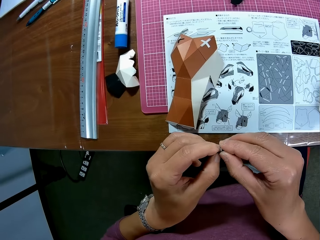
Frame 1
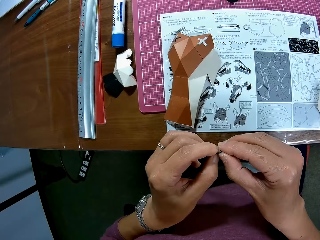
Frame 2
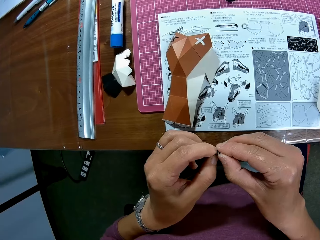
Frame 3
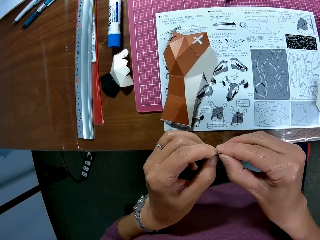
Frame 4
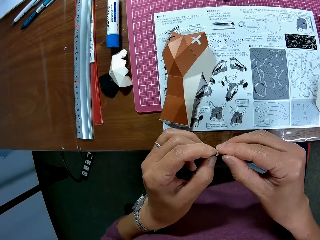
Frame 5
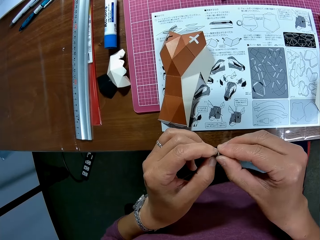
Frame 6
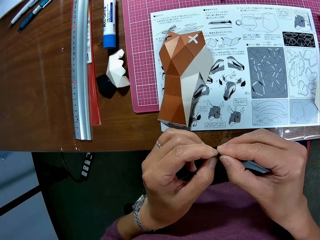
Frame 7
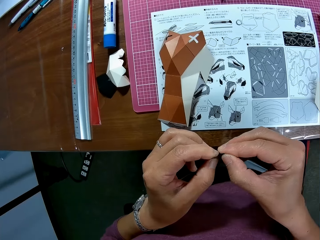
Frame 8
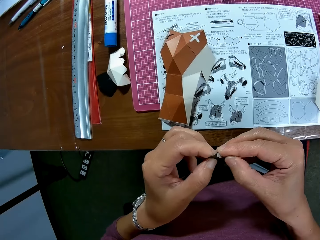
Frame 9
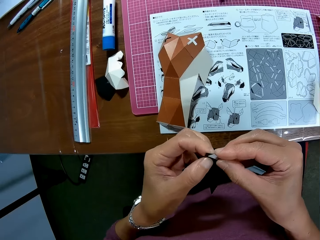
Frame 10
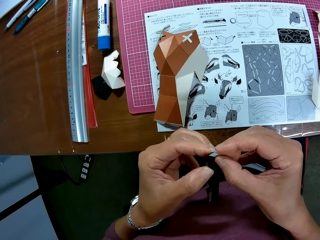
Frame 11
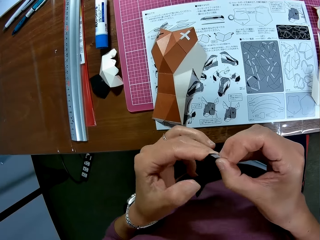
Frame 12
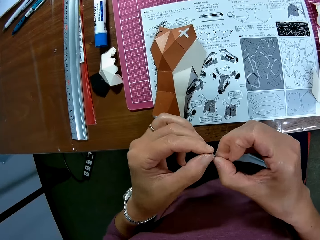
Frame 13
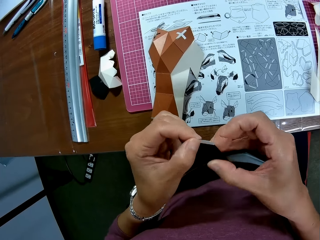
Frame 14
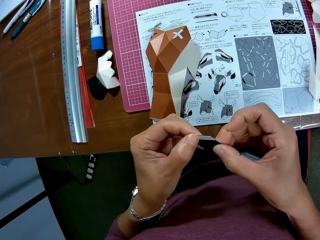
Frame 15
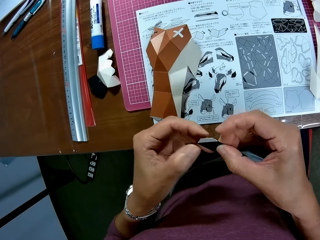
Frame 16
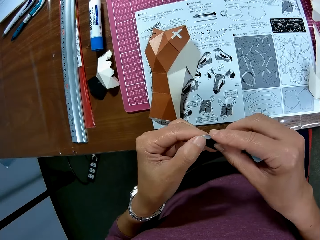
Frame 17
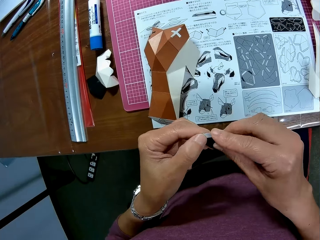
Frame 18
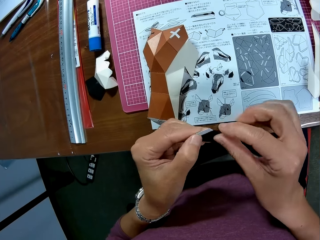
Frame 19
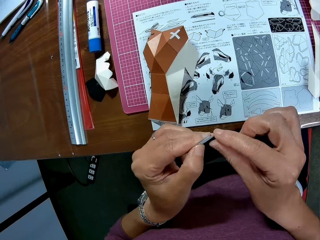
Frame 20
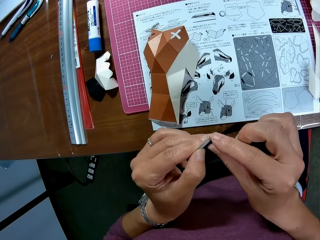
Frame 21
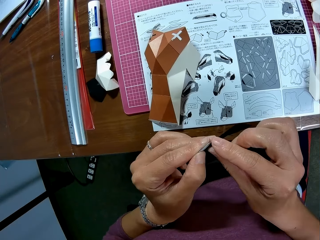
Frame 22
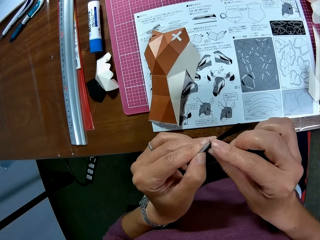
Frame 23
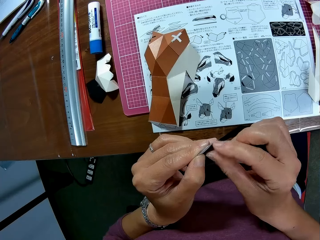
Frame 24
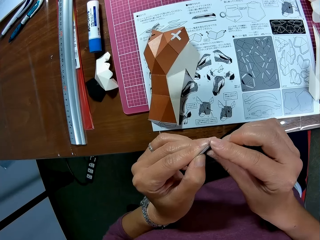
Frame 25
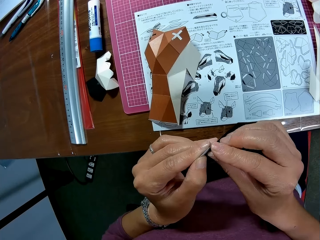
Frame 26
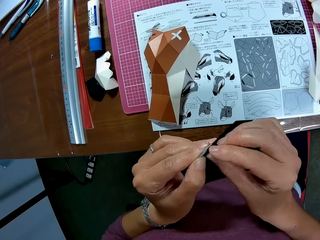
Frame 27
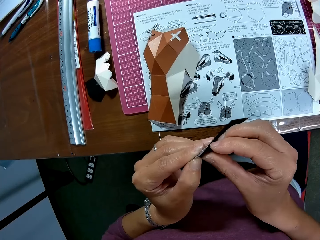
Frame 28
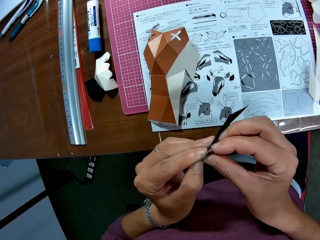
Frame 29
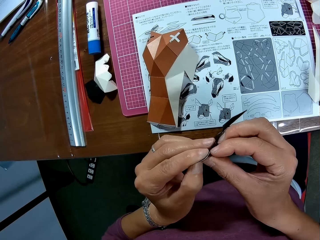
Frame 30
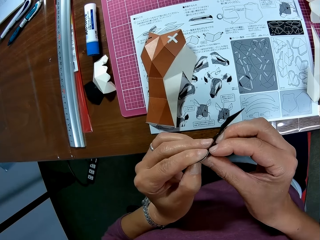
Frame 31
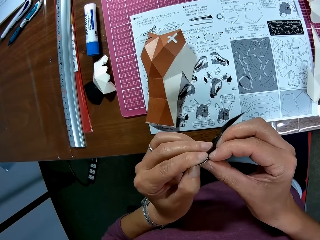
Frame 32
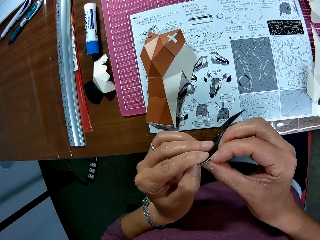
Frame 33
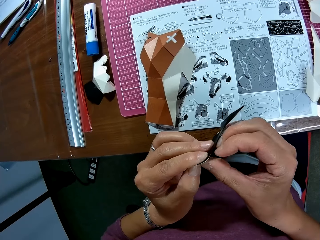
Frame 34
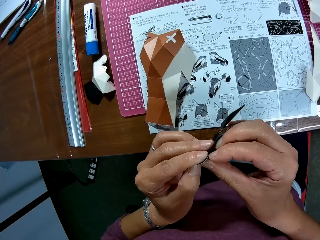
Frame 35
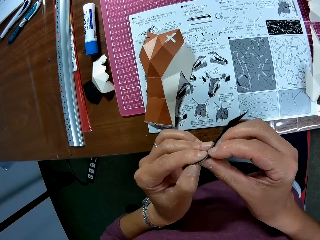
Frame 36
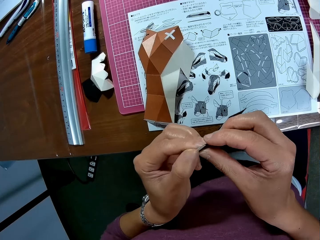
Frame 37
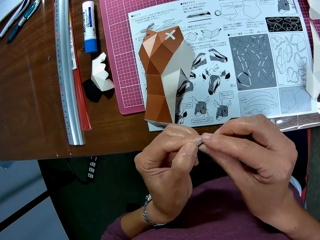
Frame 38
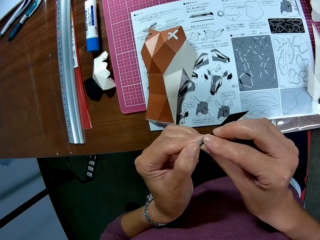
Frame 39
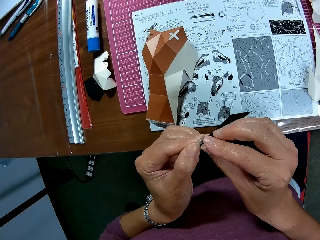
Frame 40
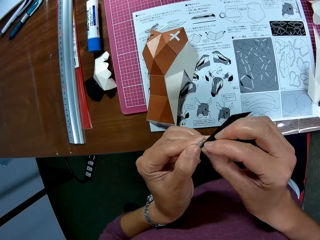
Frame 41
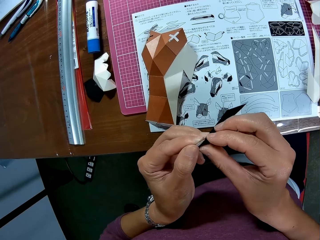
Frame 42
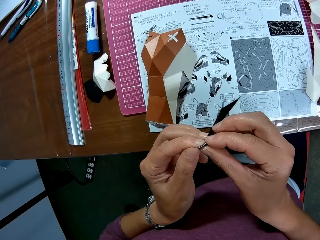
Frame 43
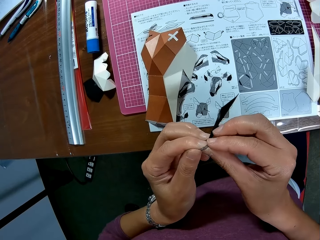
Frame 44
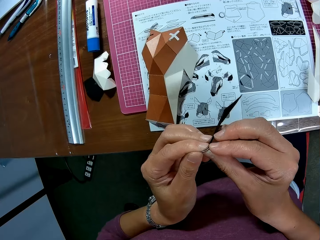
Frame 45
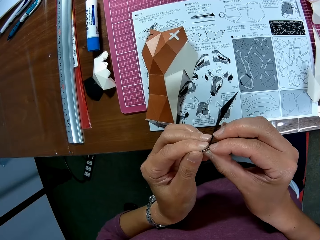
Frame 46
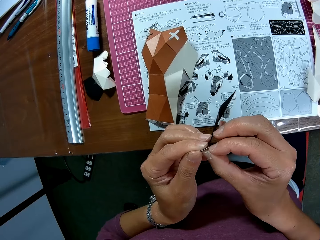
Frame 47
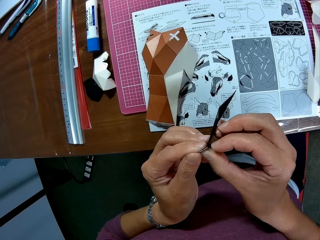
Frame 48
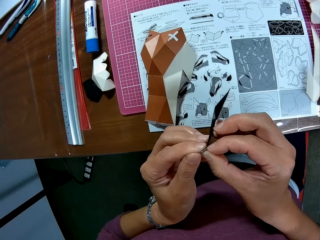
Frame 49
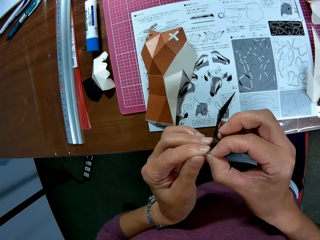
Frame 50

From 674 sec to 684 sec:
The camera wearer removes a paper tape from the paper craft.

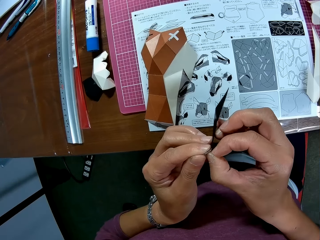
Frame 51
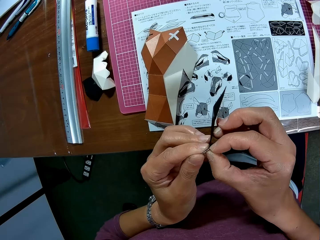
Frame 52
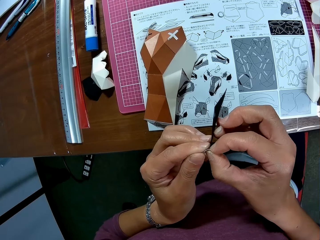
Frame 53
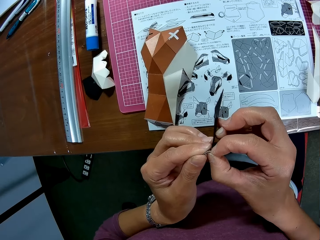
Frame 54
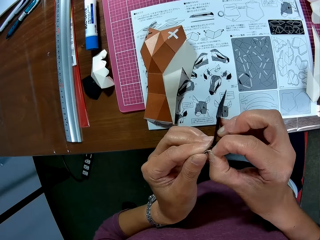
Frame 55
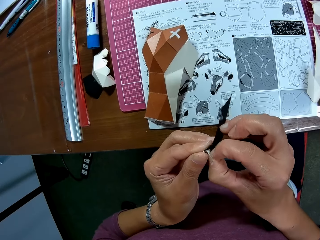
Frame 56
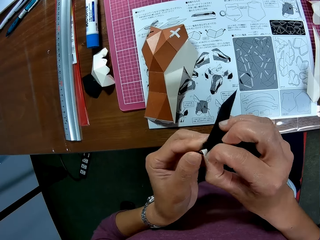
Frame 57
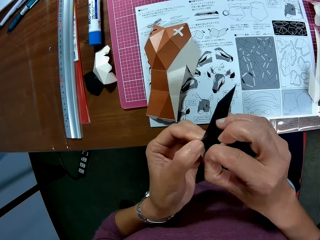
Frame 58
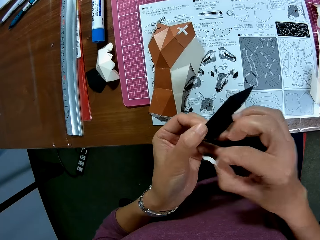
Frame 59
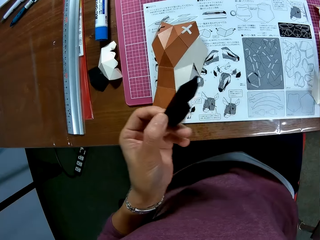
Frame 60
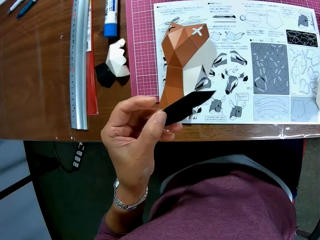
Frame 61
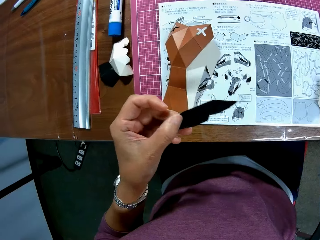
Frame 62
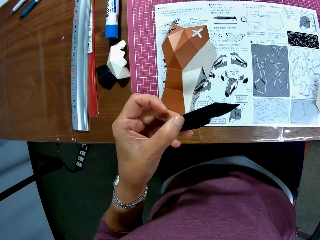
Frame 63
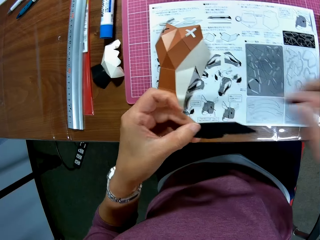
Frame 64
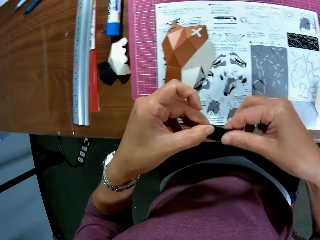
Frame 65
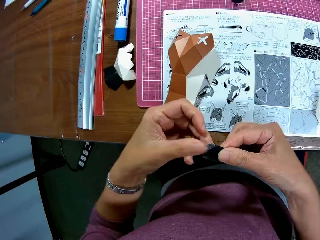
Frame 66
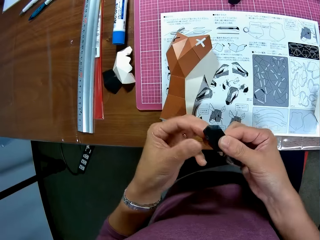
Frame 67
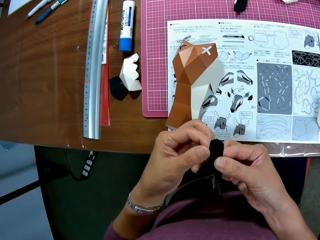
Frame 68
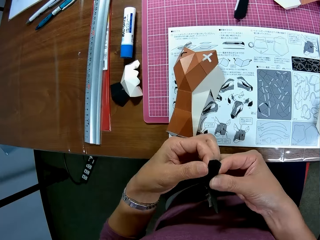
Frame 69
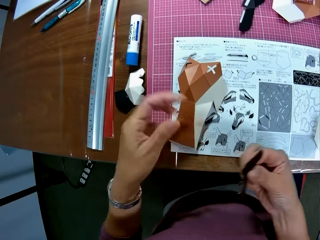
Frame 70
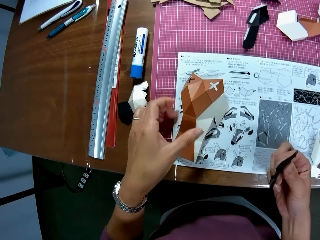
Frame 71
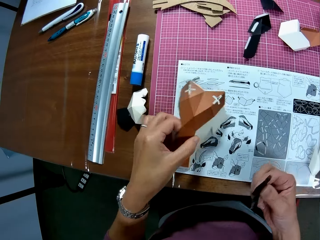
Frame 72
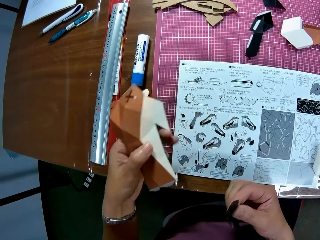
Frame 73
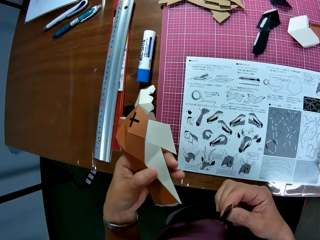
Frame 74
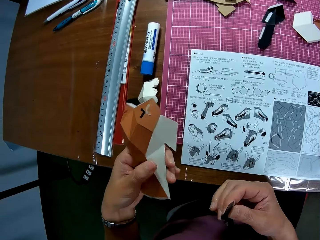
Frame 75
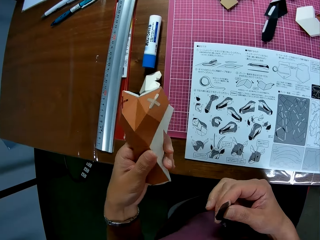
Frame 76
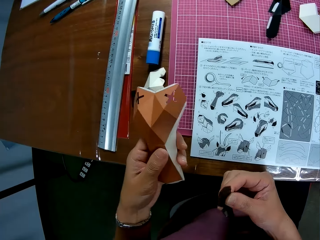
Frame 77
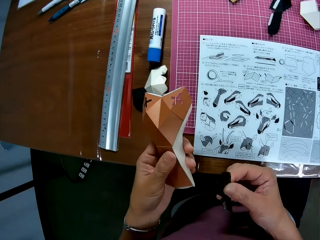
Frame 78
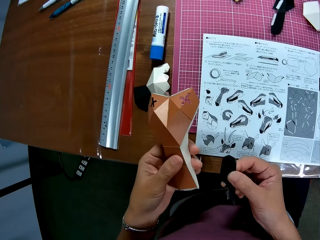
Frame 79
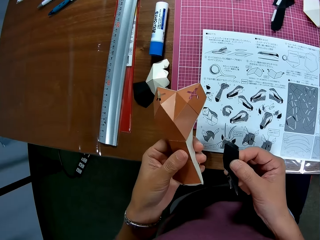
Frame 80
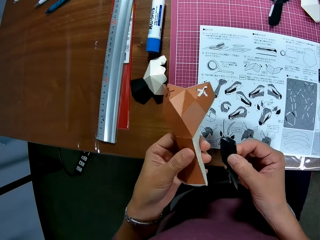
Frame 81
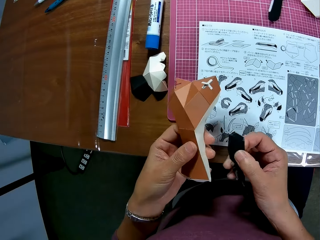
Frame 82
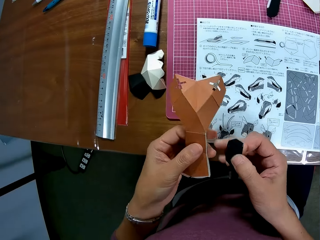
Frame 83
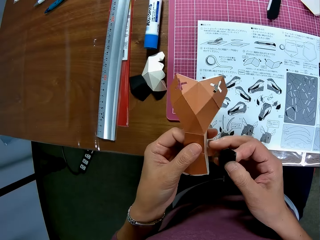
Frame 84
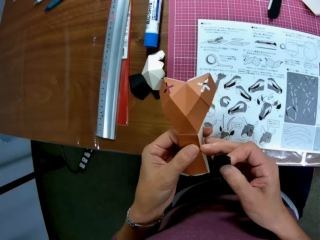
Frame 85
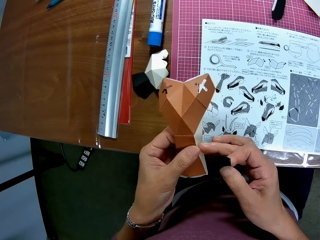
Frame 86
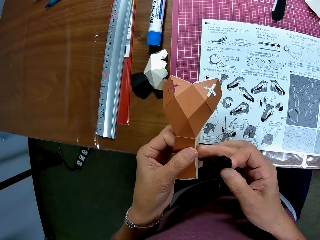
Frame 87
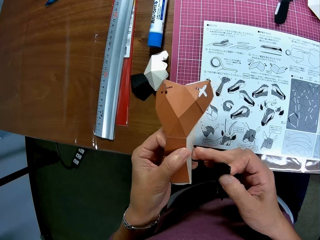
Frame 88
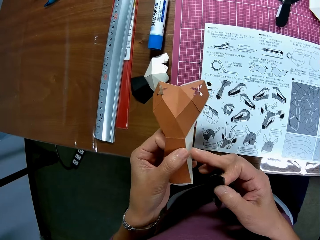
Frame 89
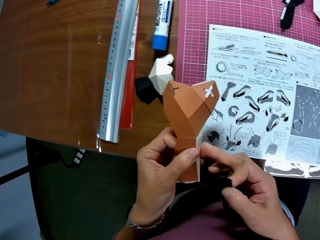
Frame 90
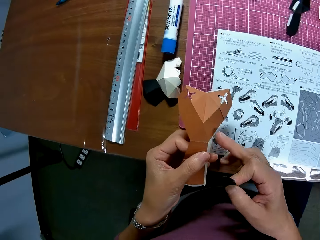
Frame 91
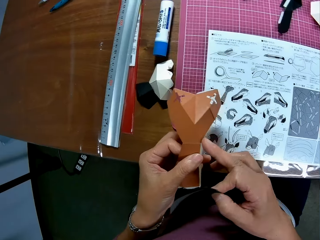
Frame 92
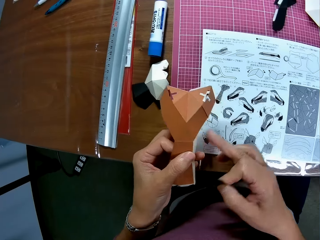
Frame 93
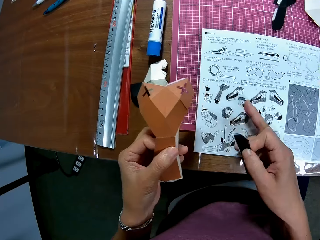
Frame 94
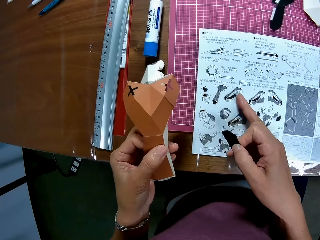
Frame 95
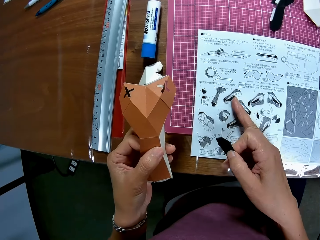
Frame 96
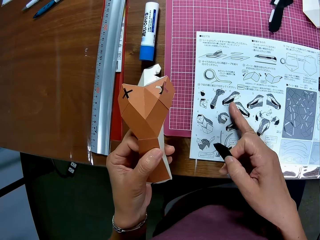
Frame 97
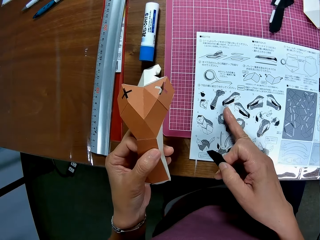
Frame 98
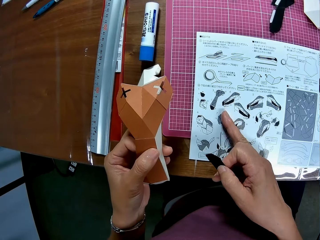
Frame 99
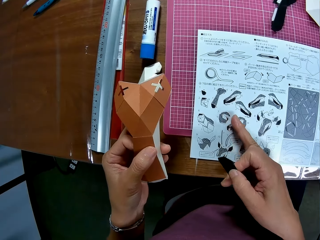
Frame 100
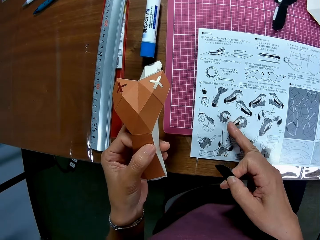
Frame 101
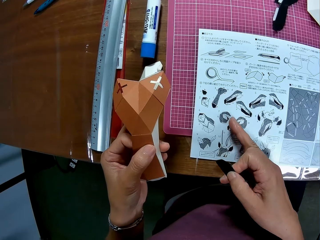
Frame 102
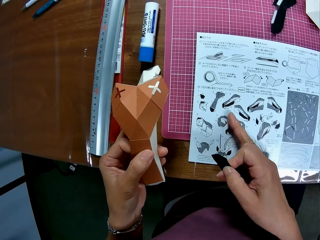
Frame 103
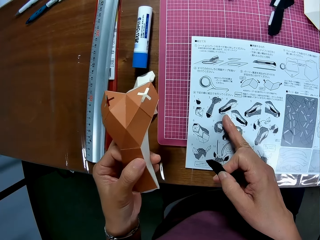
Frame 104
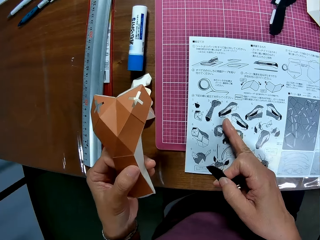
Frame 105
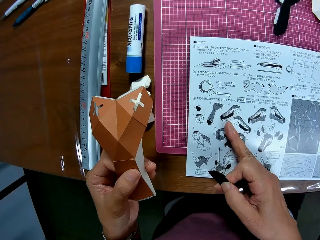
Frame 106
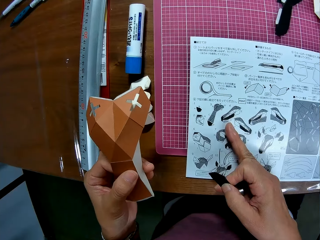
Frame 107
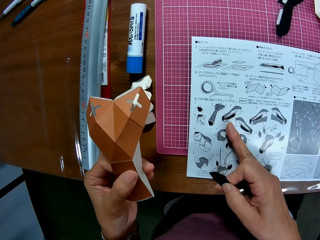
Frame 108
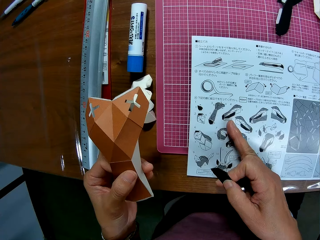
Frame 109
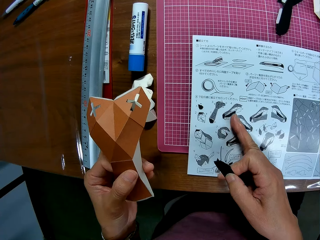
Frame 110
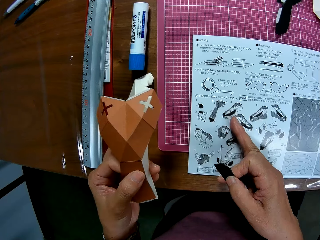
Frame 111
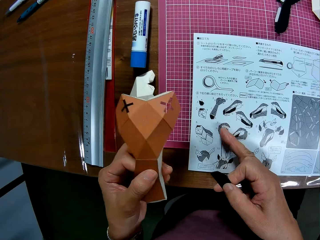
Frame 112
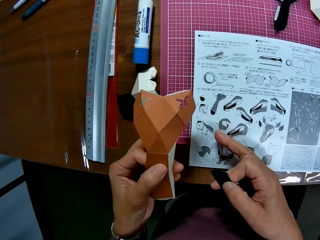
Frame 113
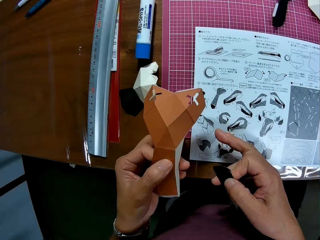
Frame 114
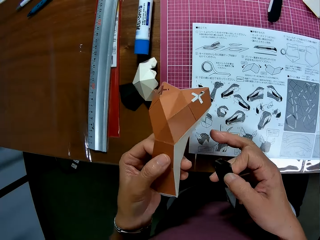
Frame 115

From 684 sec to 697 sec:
The camera wearer drops the paper tape on the table. They pick the joint paper craft on the table. They rub the paper craft. They touch the paper on the table. They point at the paper.
